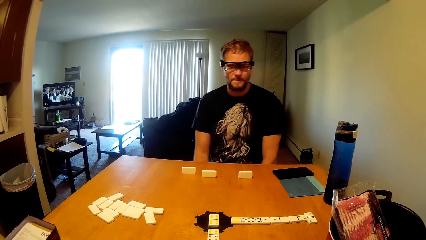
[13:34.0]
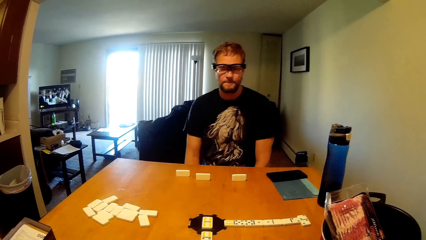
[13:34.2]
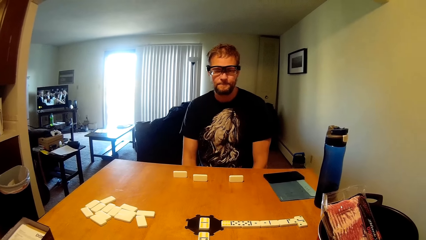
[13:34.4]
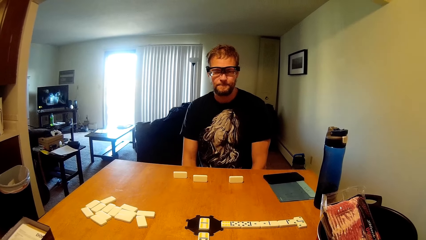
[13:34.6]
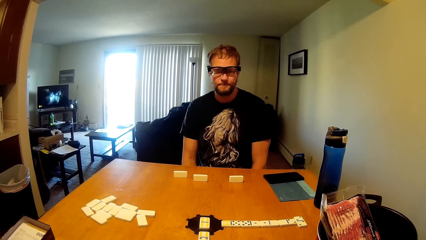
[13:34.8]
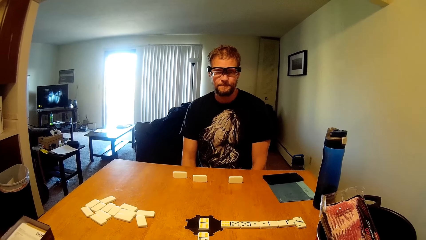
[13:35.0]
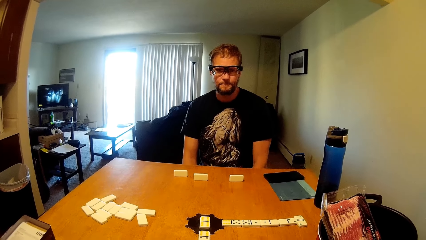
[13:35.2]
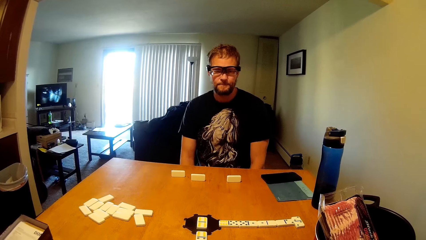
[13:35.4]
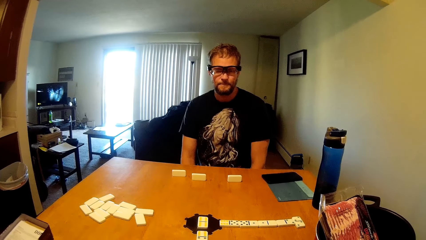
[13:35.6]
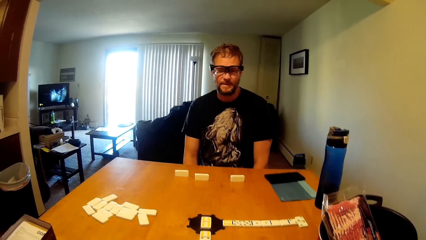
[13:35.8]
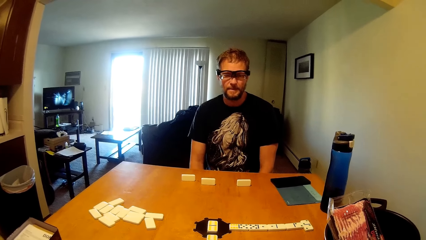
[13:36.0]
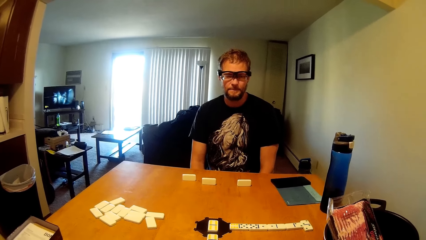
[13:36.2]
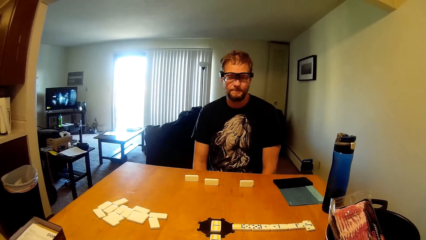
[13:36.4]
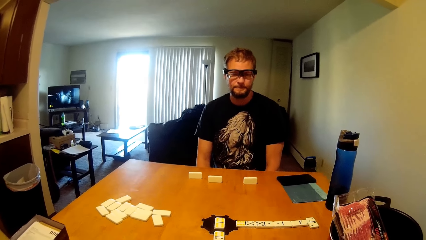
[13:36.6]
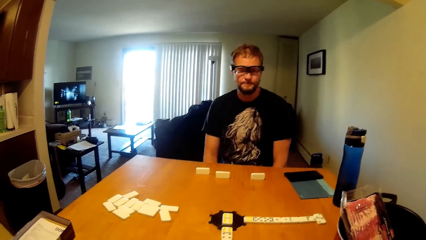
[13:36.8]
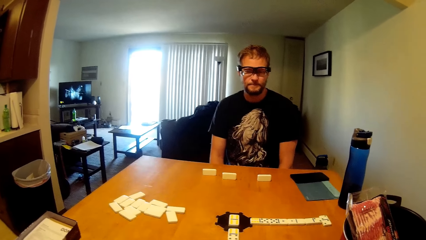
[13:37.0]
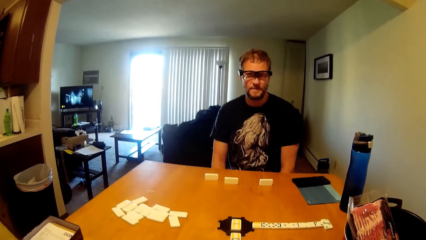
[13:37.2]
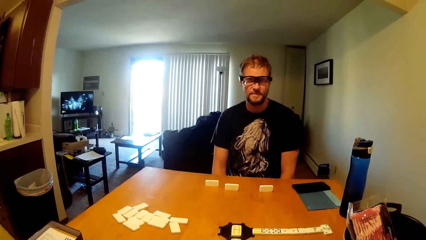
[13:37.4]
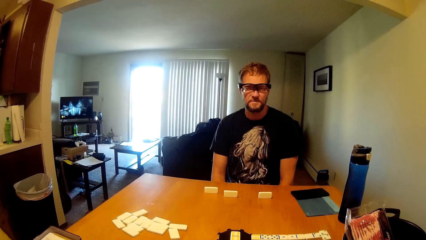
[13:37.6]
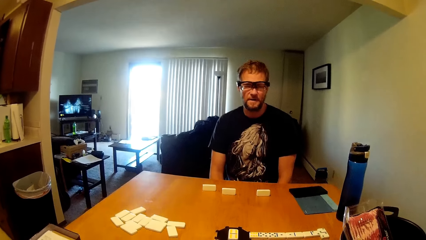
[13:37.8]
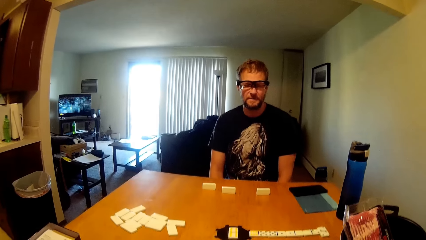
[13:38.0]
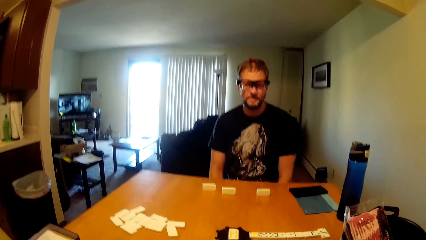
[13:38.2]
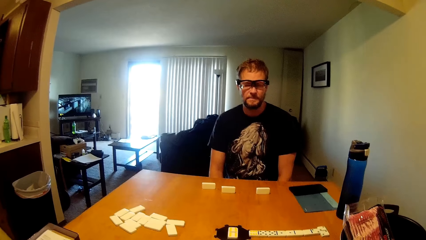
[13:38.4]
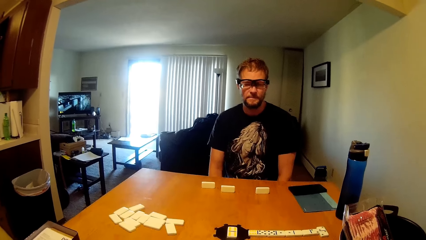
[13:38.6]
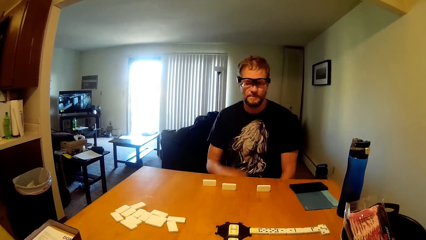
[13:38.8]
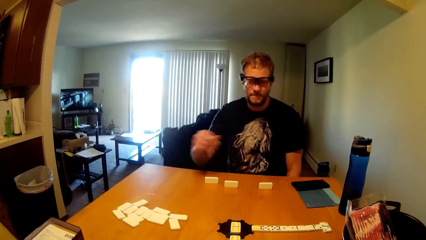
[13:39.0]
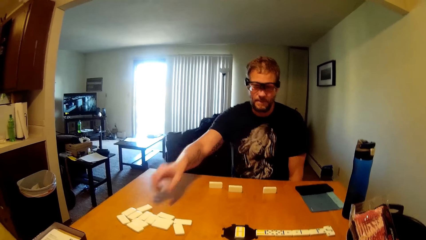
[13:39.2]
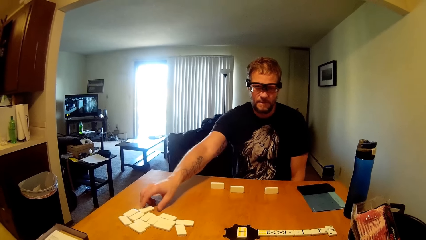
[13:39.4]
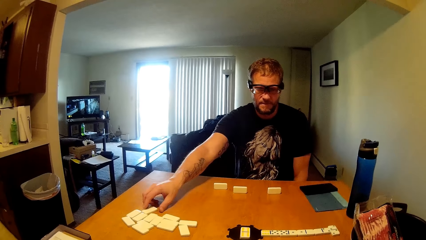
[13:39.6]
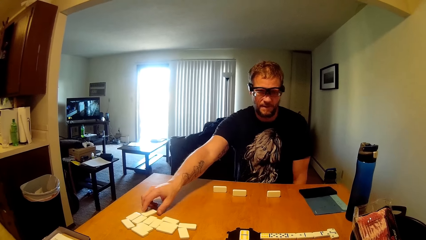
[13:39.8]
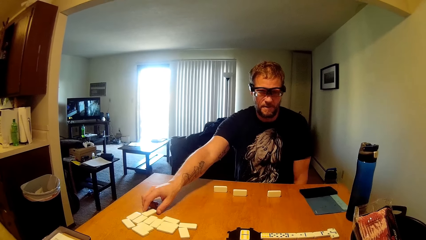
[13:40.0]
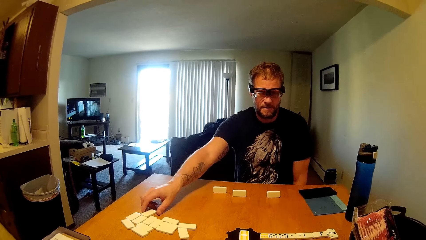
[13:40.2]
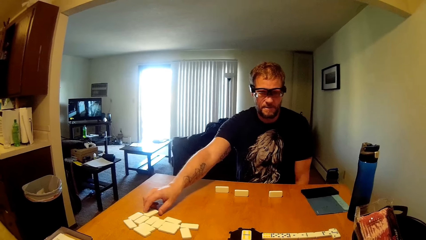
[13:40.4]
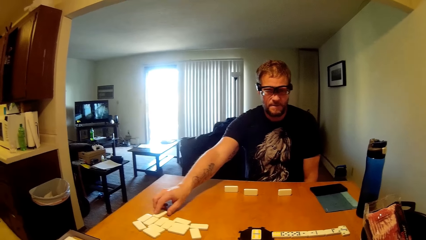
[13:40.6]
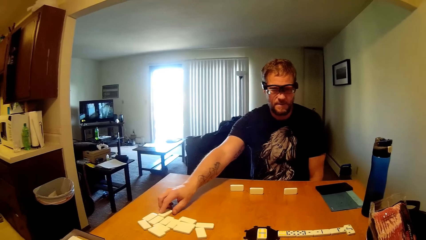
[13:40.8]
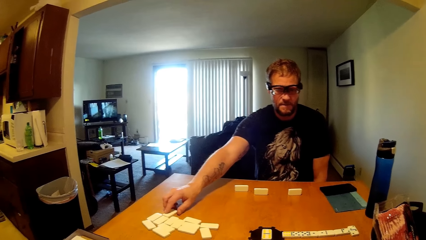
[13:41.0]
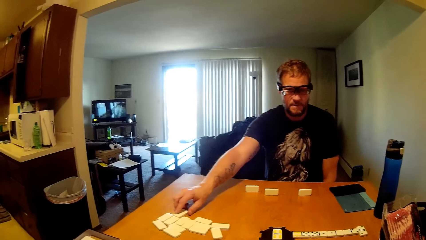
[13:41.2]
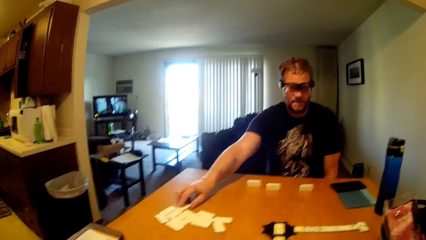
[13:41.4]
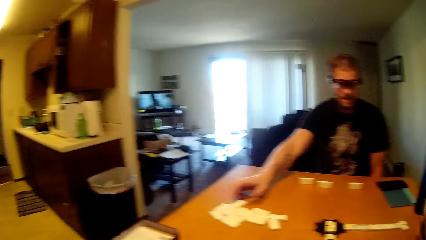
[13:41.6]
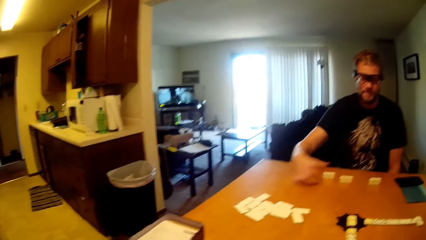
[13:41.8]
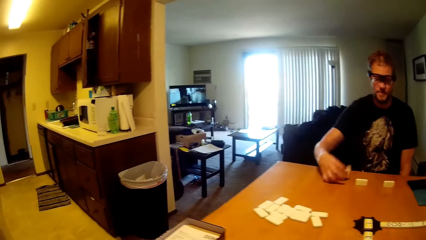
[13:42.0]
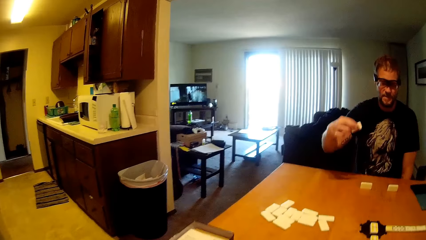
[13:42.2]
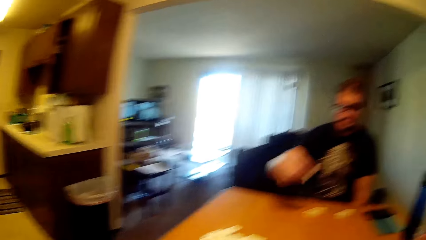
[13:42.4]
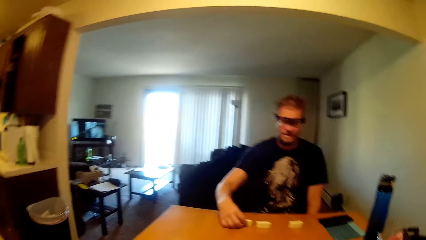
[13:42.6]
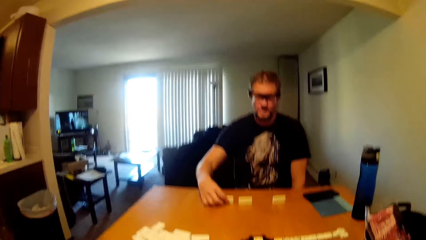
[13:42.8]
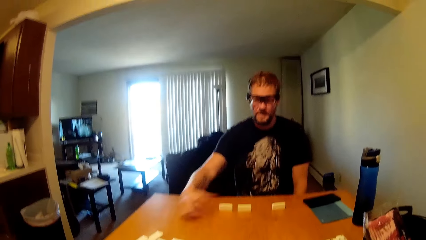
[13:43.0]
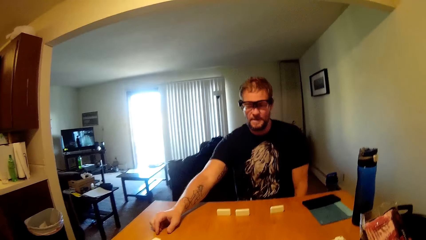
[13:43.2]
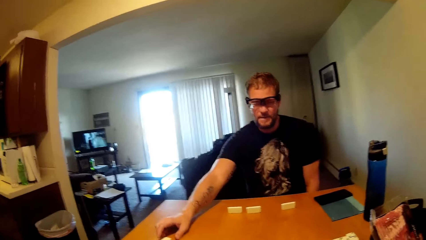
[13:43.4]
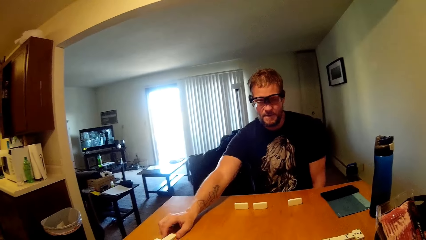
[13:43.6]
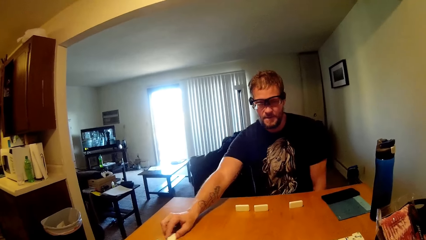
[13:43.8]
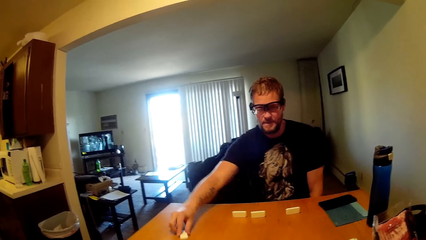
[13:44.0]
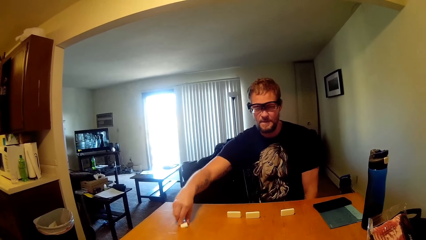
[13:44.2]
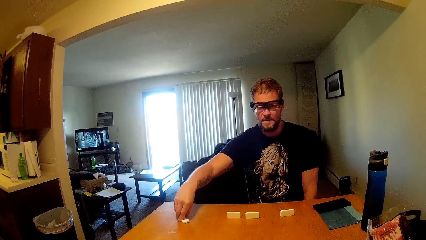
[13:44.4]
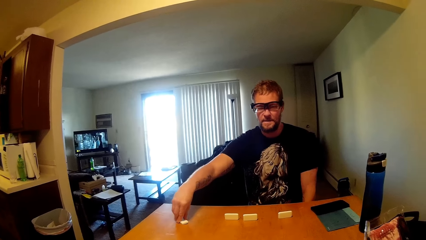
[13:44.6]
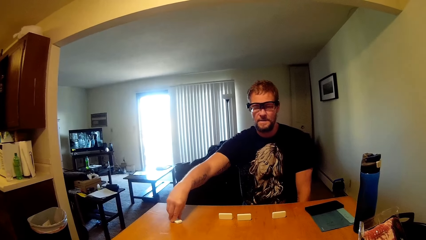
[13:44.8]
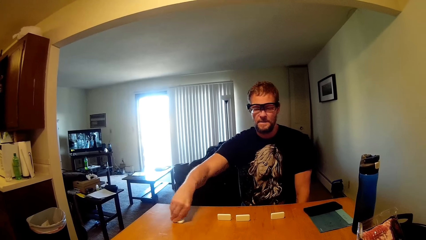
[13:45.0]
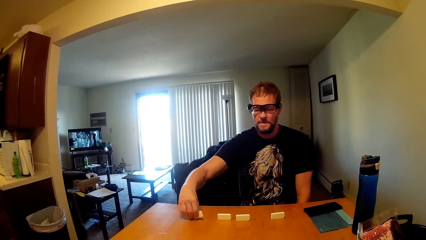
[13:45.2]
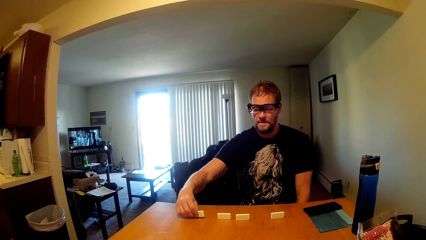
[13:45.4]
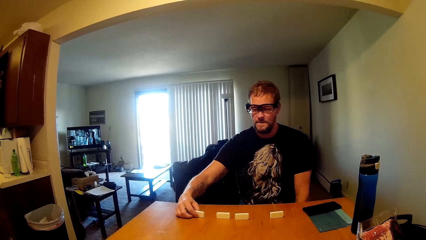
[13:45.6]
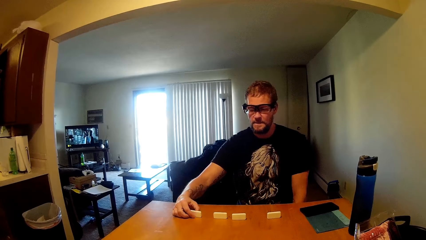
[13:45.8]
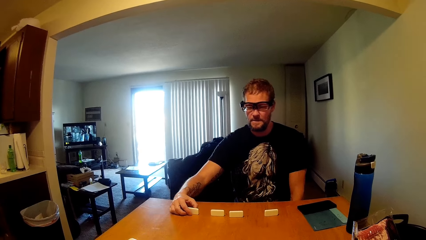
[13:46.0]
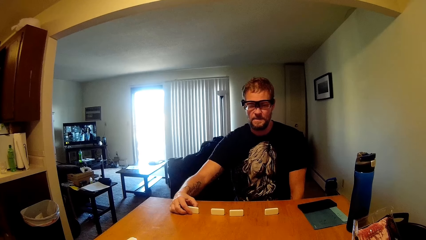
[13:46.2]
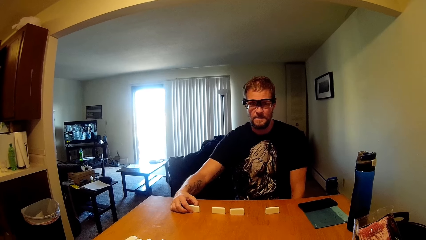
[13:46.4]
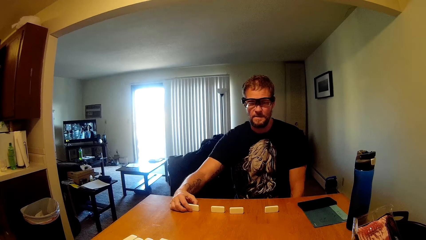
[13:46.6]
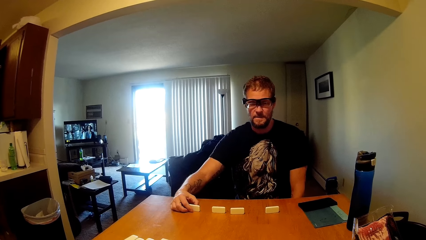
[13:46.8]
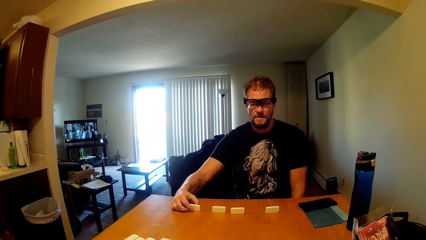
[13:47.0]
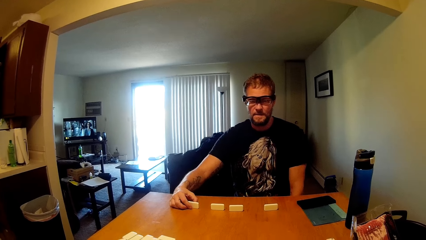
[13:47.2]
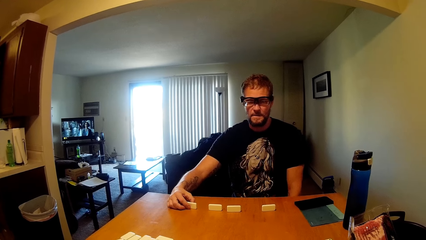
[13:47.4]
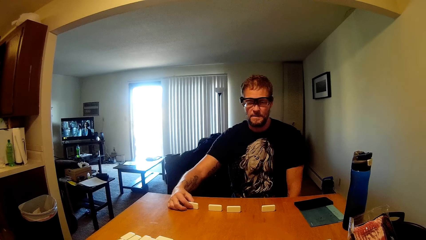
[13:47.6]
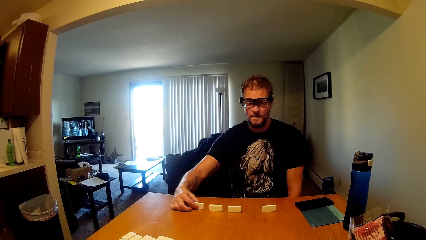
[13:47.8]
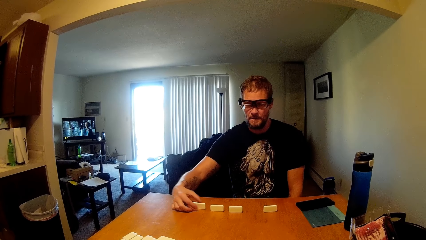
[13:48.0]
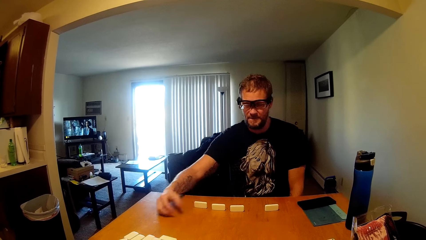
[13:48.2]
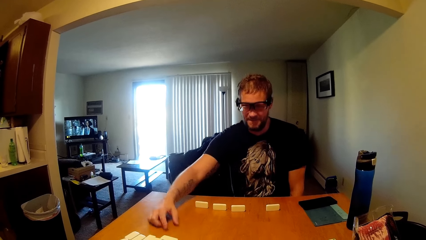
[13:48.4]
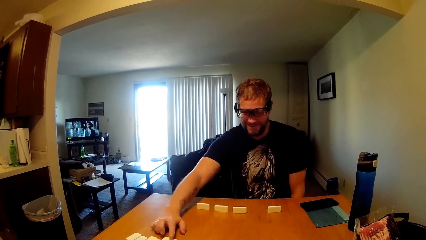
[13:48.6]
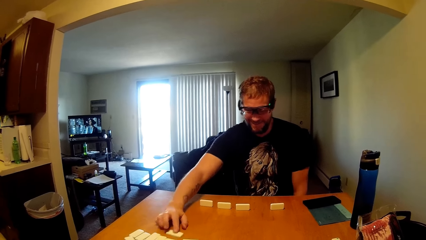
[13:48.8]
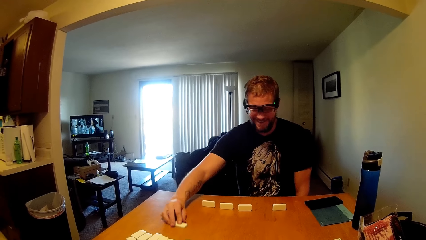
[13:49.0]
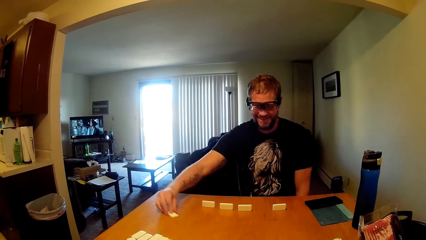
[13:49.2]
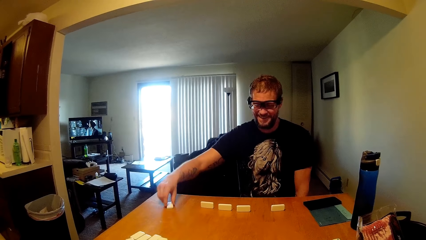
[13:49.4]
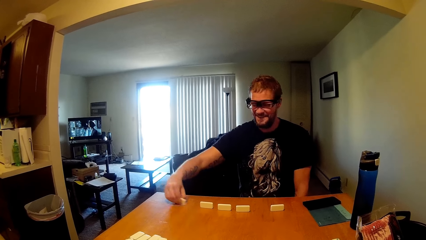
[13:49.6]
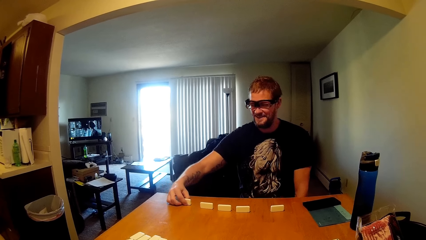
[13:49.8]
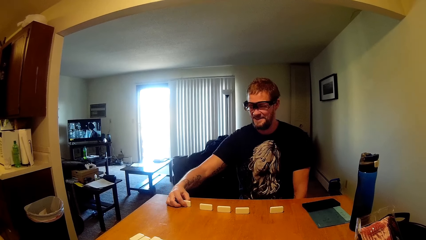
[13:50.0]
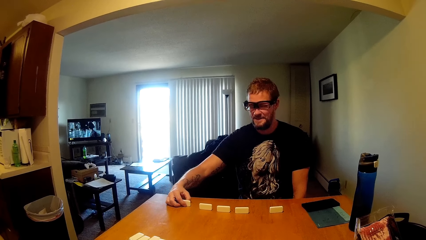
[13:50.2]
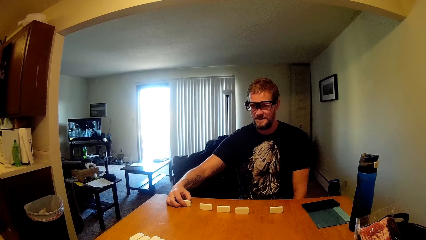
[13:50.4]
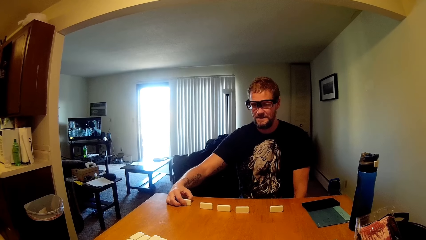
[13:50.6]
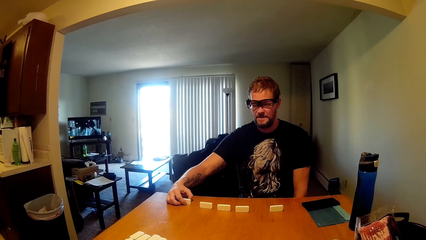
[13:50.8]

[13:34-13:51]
The man grabs the dominoes. Another man checks the domino. The other man pulls a domino block. The other man picks the domino from the table.
